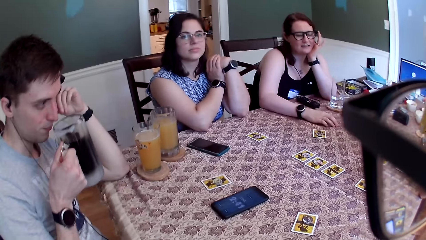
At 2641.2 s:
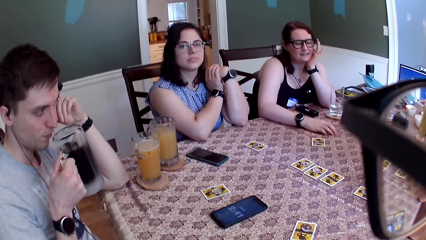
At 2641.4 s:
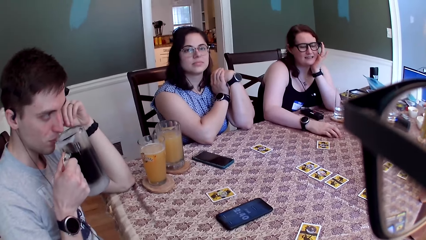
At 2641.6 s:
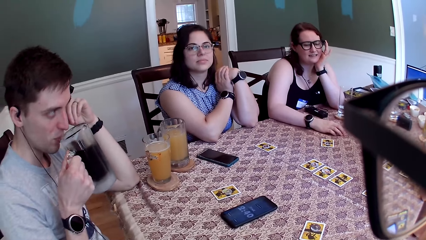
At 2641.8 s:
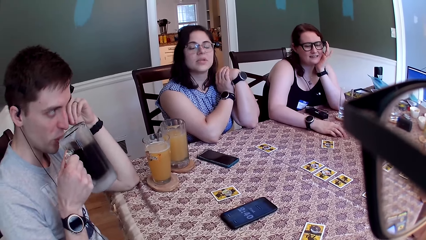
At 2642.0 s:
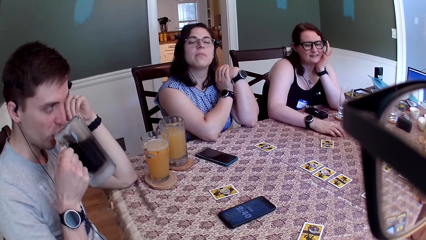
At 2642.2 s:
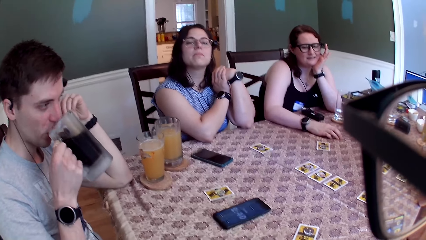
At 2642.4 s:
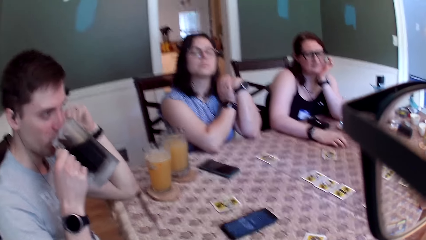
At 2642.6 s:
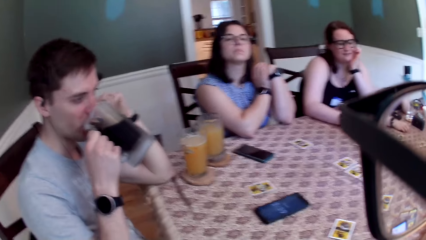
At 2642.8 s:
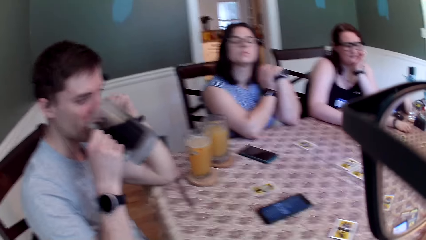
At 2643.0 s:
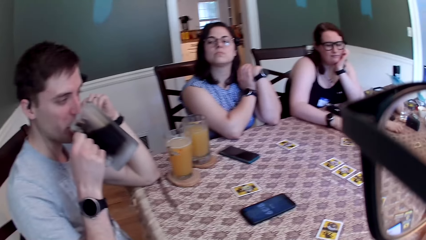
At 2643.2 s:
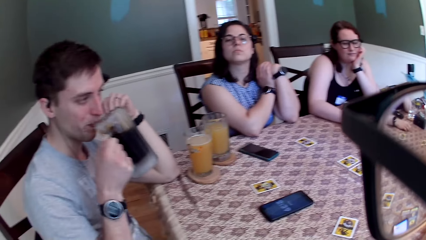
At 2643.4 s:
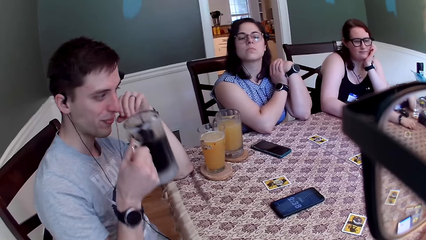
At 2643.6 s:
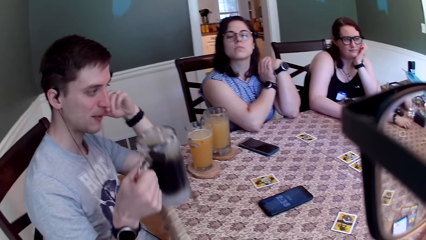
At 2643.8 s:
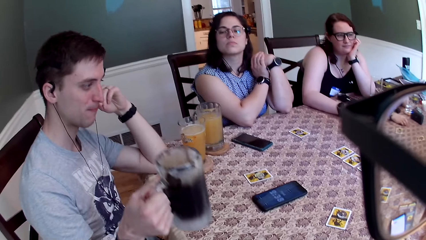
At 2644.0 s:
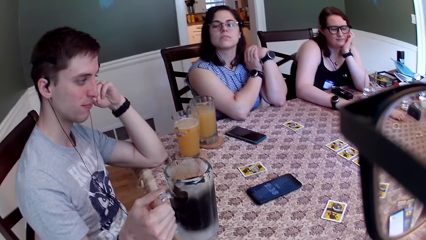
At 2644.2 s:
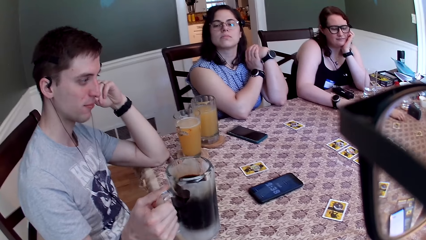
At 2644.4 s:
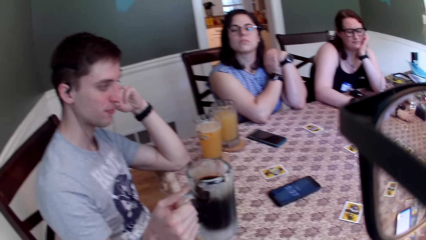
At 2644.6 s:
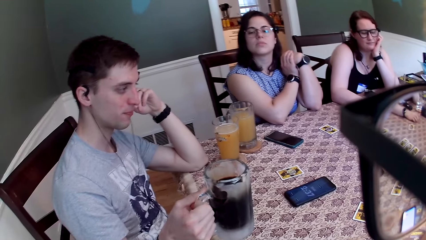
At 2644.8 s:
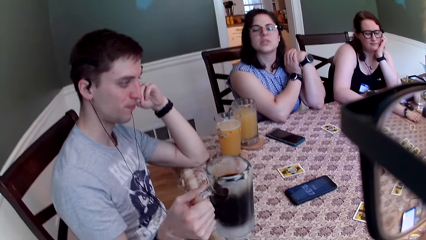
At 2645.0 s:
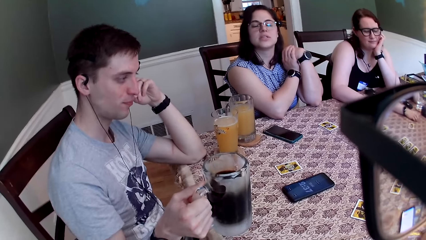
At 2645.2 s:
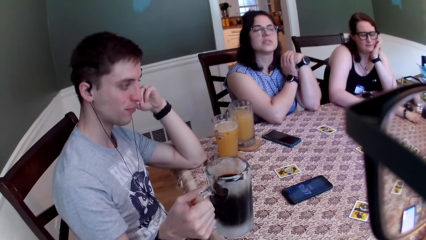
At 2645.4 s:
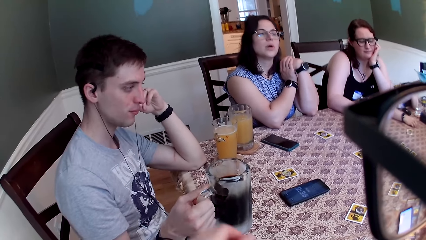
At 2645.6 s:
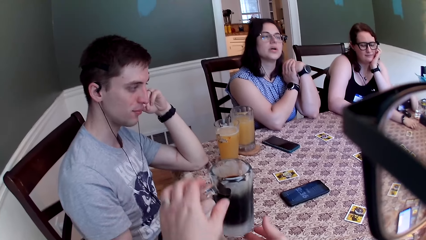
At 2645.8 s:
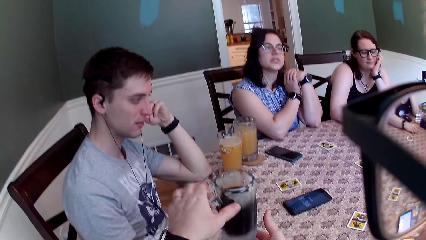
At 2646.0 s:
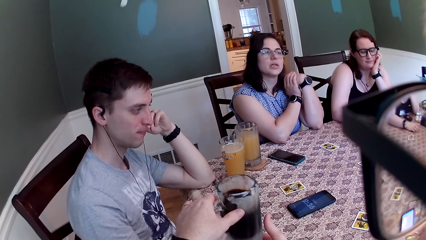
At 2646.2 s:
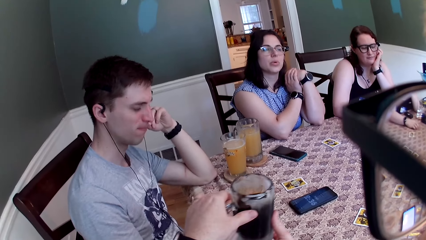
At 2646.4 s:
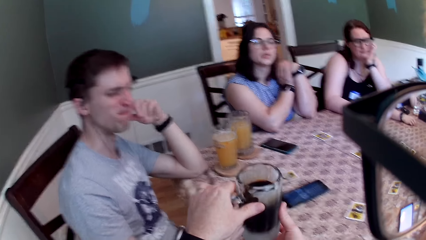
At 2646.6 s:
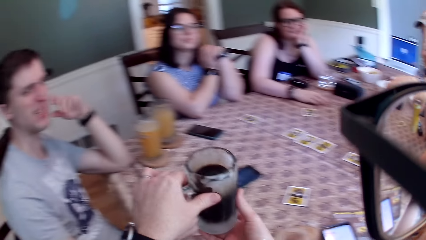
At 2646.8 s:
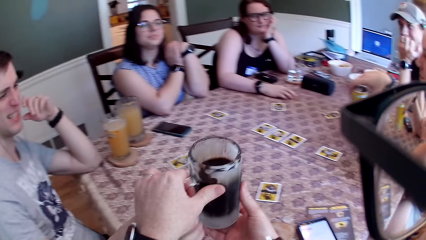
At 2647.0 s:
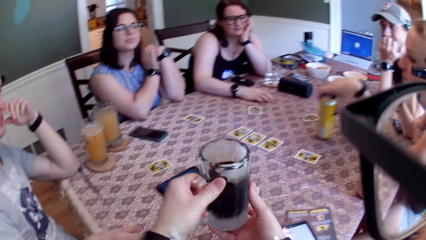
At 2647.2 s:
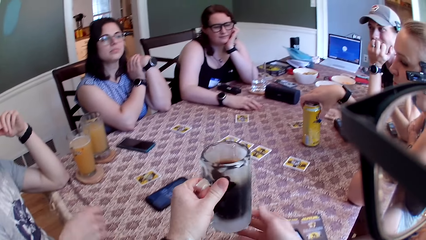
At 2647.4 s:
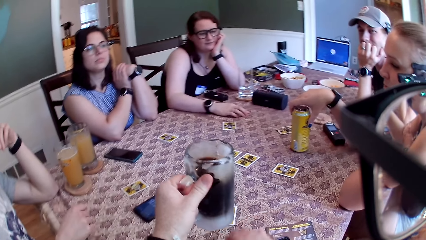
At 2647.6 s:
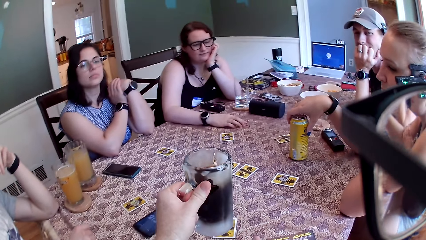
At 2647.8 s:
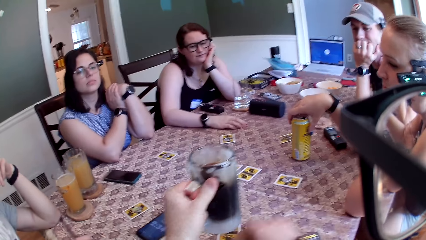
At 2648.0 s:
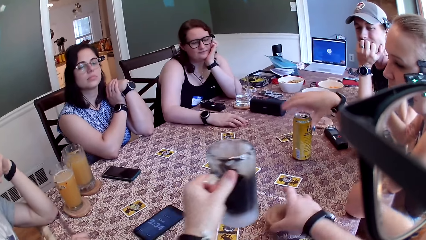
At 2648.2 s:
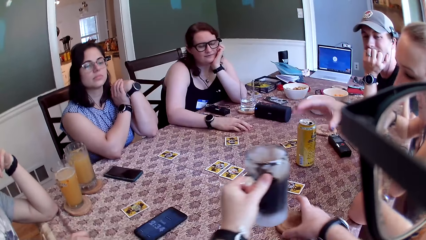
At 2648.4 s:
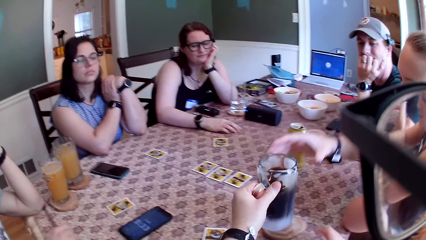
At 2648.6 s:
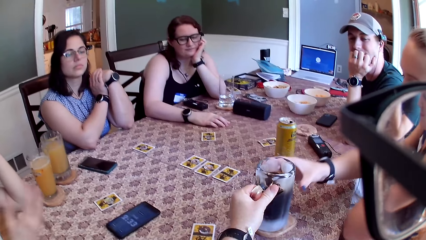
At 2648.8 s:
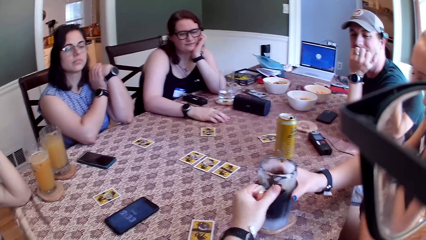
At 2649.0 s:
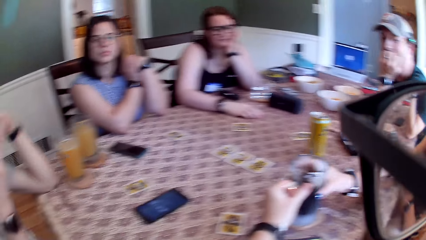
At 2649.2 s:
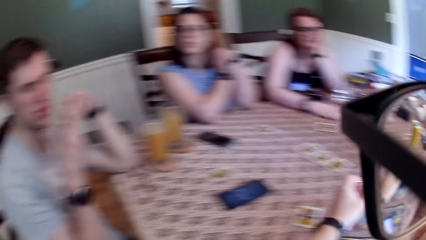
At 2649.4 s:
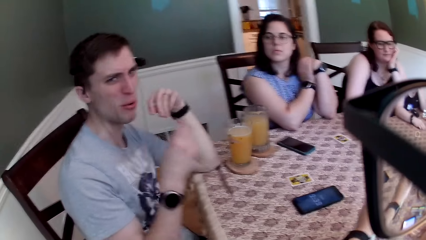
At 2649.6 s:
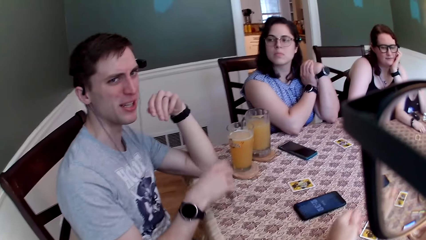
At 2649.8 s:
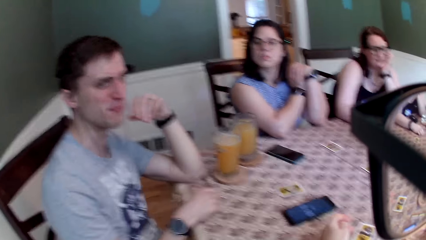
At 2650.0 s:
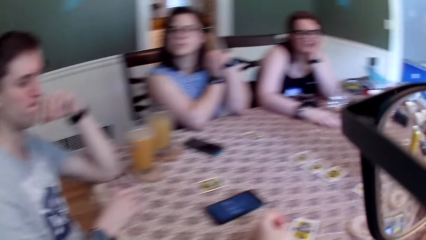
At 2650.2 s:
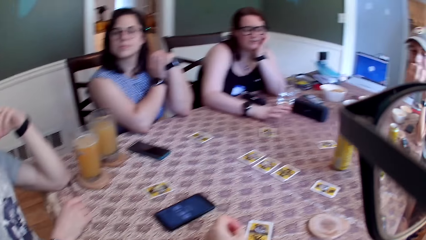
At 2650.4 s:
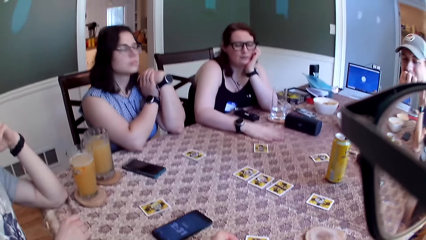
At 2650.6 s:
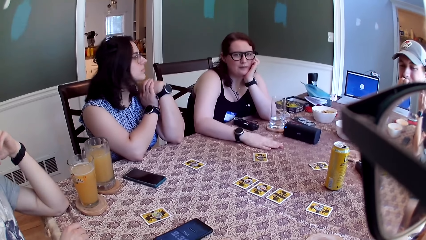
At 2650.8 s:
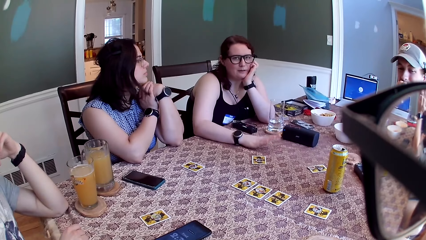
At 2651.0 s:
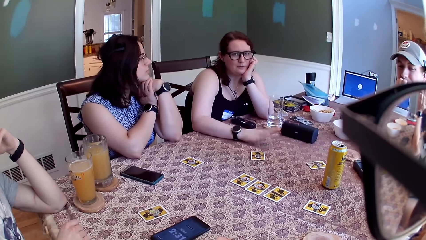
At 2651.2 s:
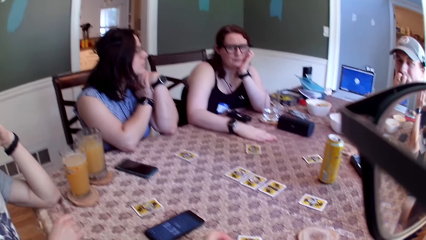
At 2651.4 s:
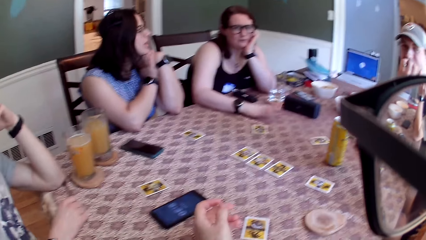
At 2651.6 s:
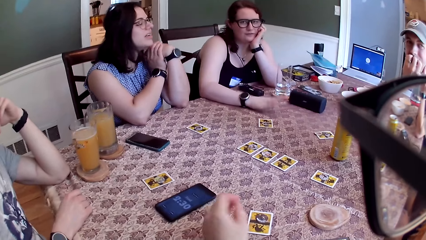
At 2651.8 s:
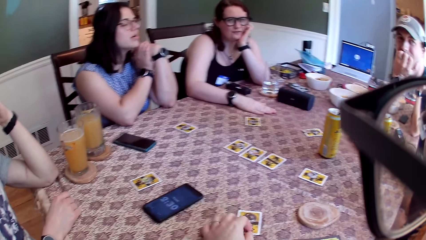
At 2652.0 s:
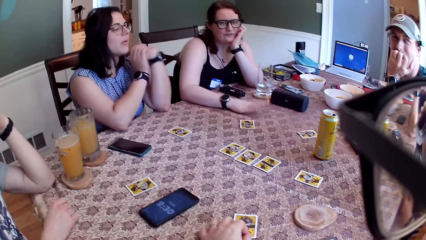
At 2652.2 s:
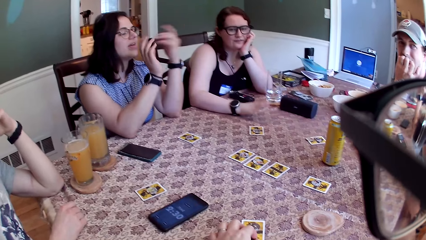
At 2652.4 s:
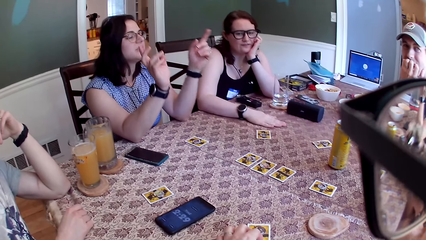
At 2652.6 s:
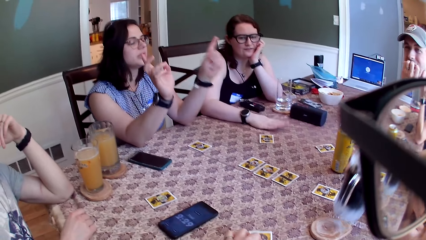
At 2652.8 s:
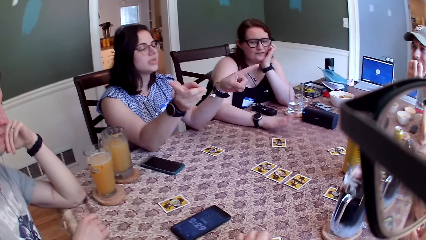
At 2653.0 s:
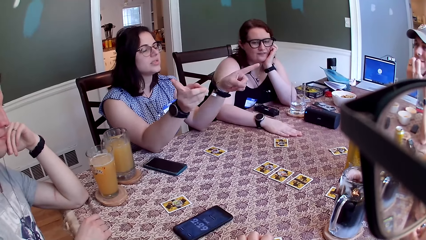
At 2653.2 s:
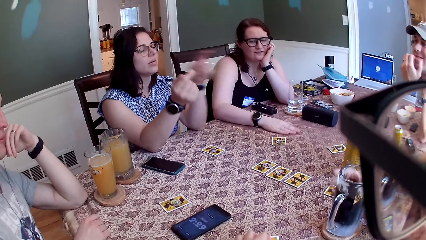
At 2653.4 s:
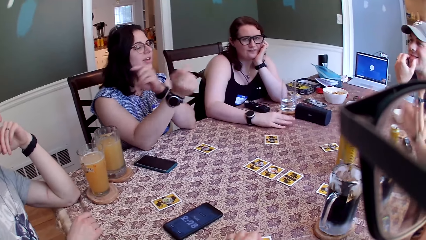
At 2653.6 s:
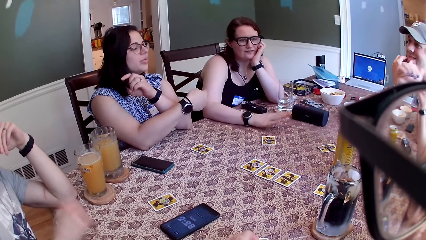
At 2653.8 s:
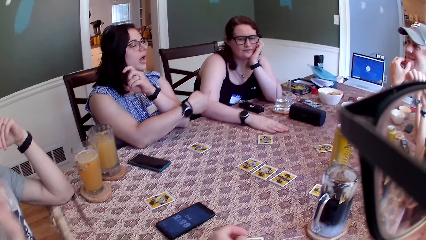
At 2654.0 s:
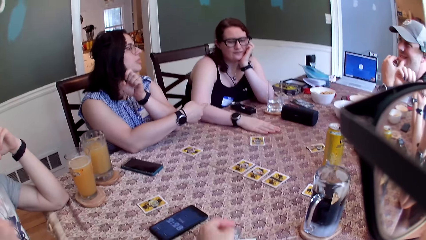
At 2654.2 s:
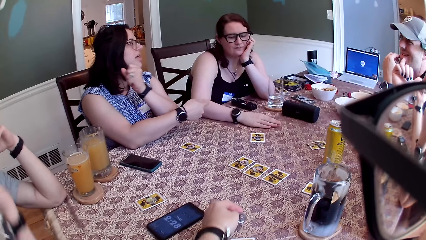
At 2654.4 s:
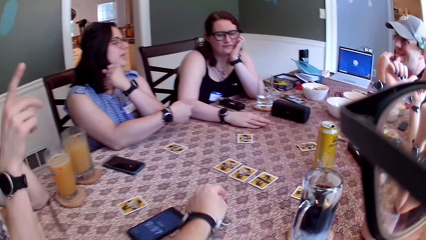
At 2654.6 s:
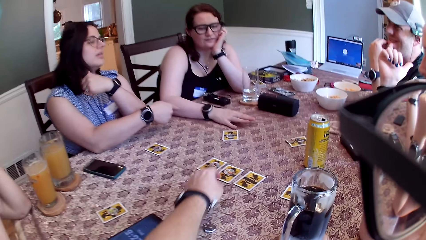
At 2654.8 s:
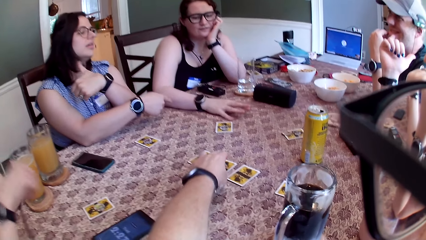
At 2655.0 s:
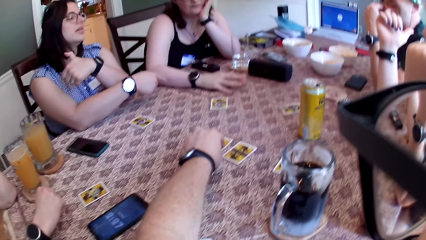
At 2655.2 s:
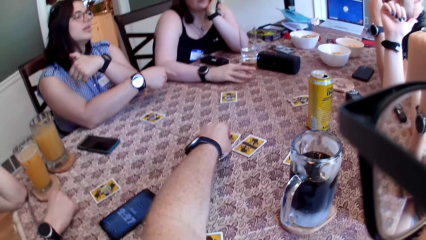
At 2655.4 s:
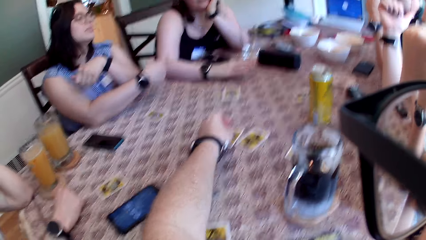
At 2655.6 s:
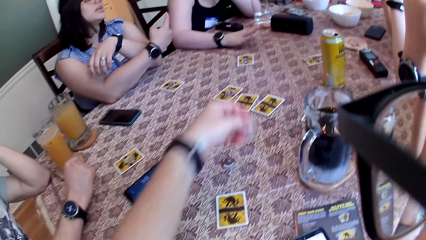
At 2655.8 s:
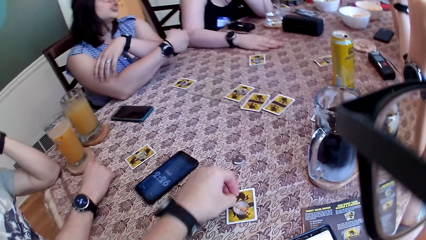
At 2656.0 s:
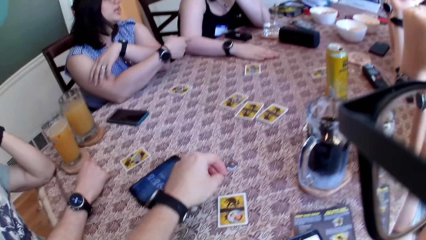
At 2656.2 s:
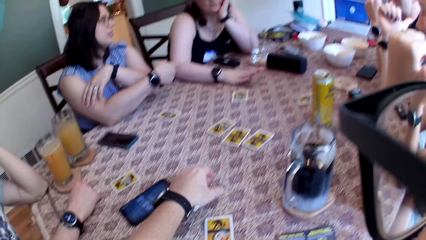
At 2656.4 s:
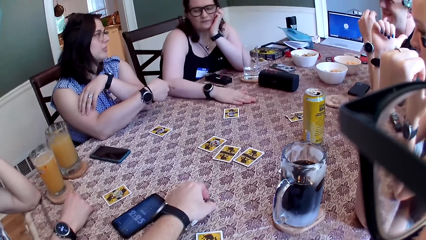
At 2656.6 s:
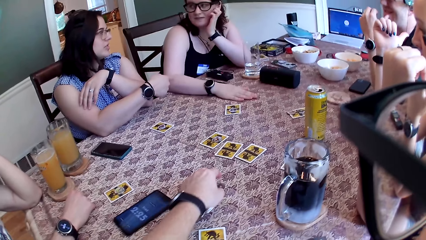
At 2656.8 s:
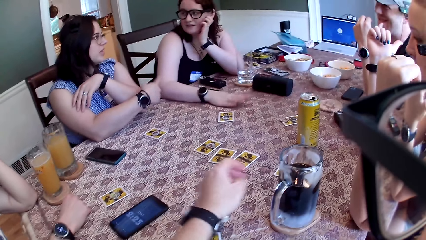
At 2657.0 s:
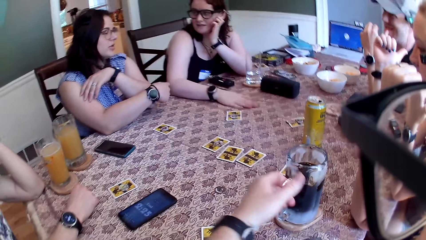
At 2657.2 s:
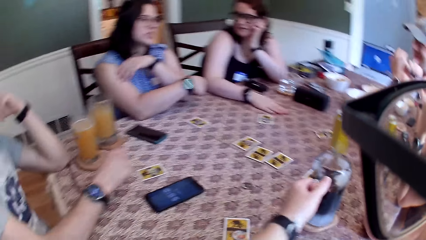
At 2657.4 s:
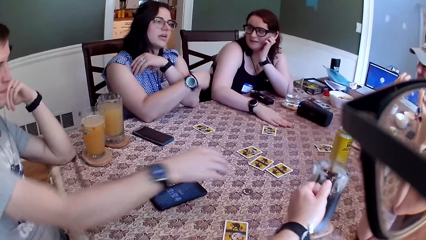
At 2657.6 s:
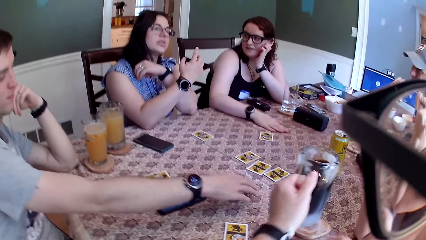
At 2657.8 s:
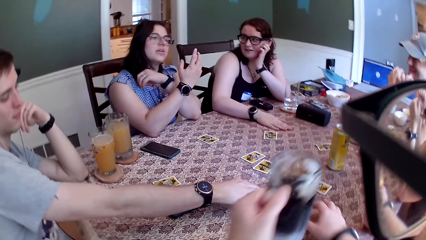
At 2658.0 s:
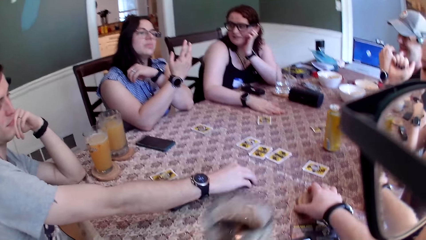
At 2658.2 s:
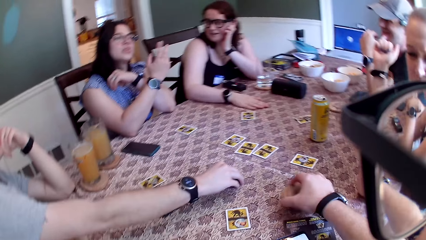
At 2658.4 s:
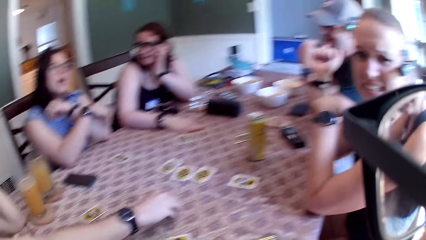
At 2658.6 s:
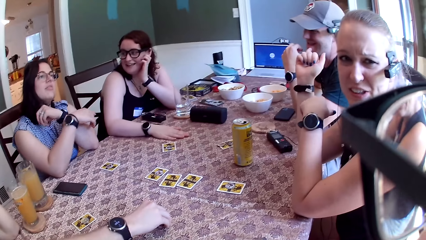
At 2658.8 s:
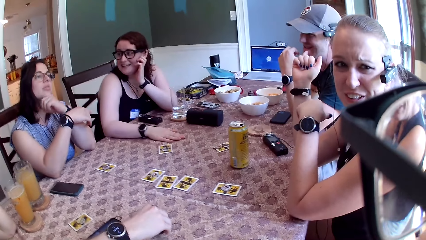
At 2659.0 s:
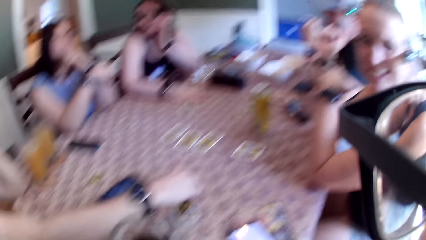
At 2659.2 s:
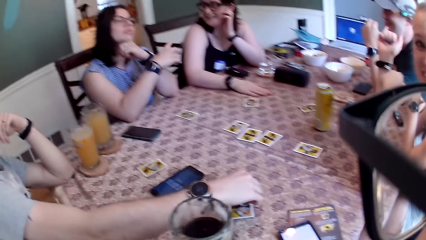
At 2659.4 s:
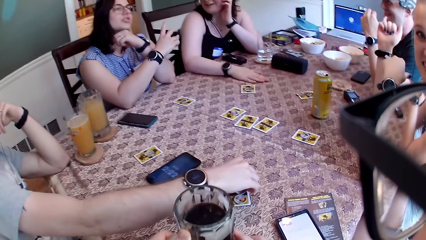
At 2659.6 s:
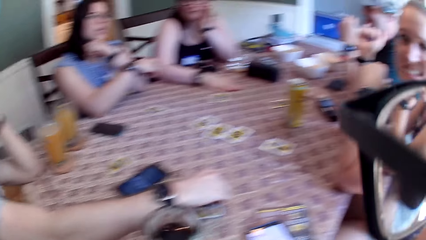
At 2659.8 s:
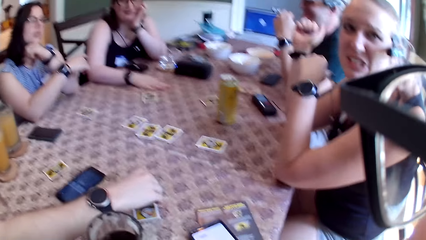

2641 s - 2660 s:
The man smells the soft drink. He drinks from the glass cup in his right hand. The man hands the camera wearer the glass cup with his right hand. The camera wearer collects the glass cup with both hands from the man. The woman drops the can of drink on the table with her right hand. The camera wearer hands the woman the glass cup. The man raises his right hand. The woman takes the glass from the camera wearer. Another woman taps the table with her right hand. The first woman sips the soft drink. The camera wearer touches a card with his right hand. Another woman points fingers in both of her hands forward. The first woman drops the glass cup on the table with her right hand. The camera wearer drops a coin on the table with his left hand. He picks up a coin with his left hand. He touches playing cards on the table. He drops the coin on a card with his left hand. He holds playing chips. He lifts the glass cup with his left hand. The man picks up the coin with his right hand. The camera wearer lifts a cup holder with his right hand. The man puts the coin on the card with his right hand.
